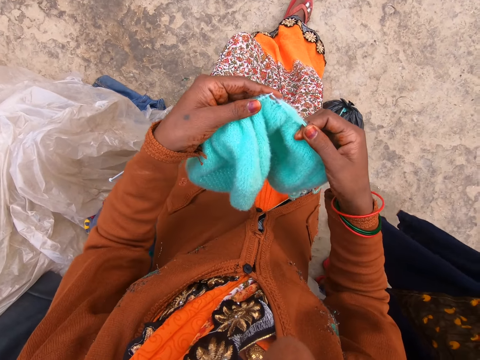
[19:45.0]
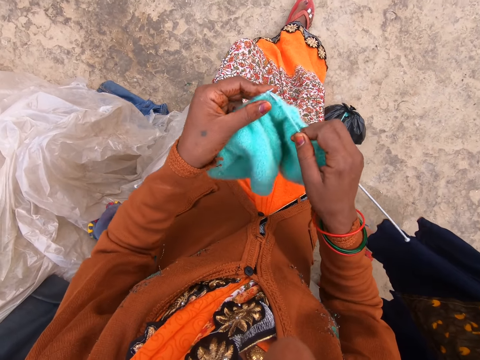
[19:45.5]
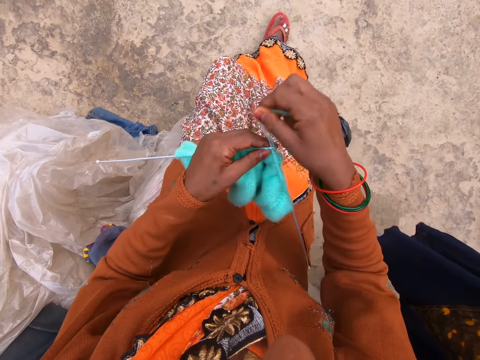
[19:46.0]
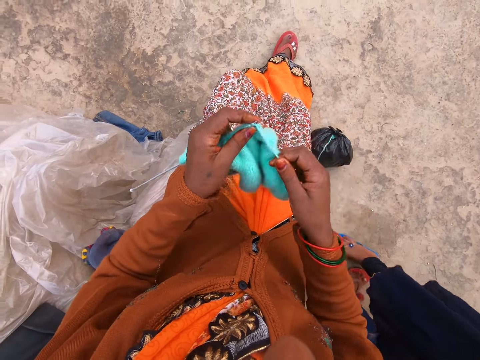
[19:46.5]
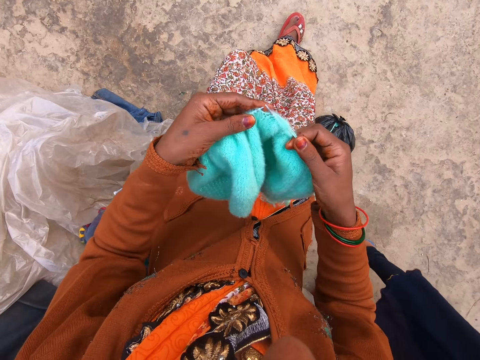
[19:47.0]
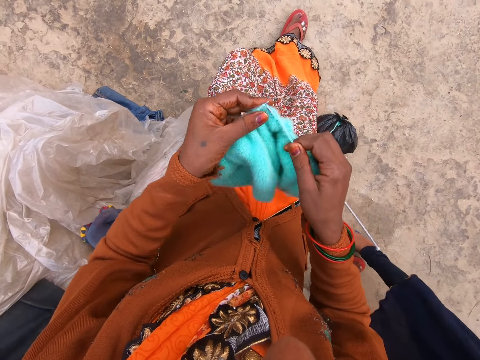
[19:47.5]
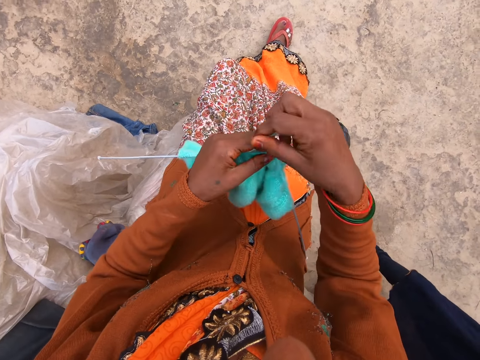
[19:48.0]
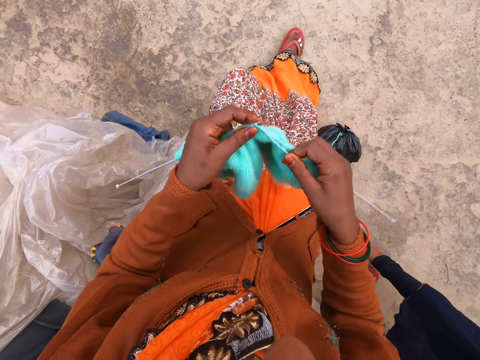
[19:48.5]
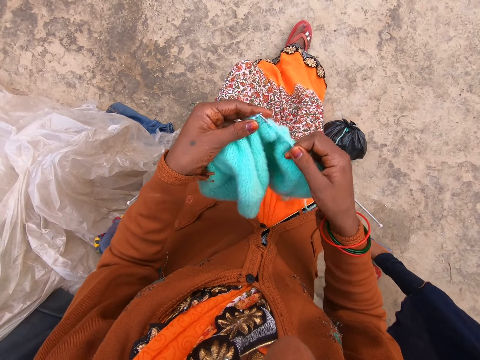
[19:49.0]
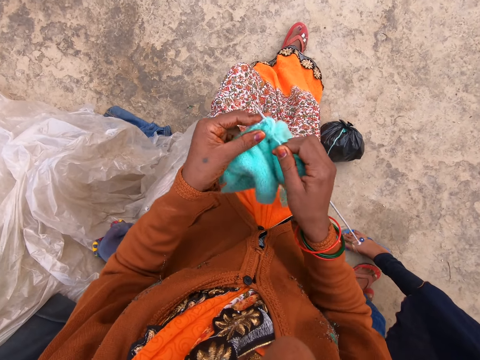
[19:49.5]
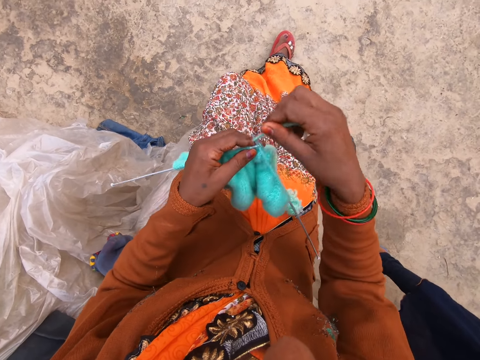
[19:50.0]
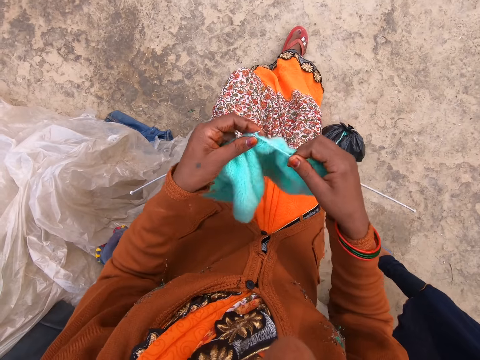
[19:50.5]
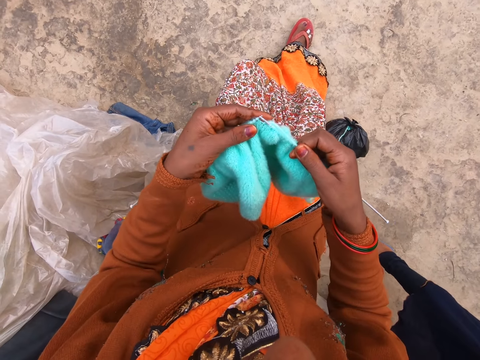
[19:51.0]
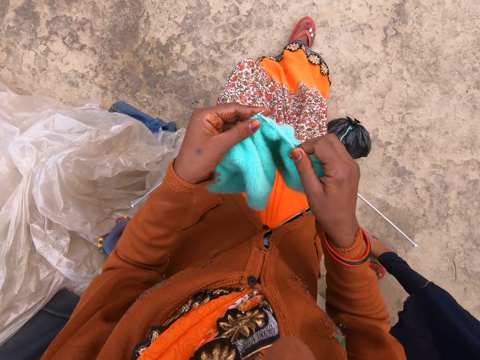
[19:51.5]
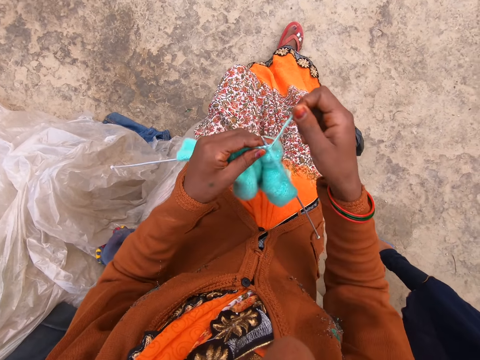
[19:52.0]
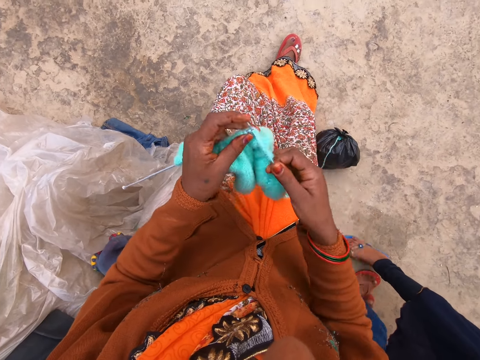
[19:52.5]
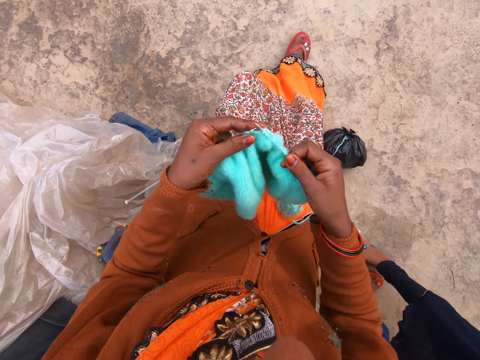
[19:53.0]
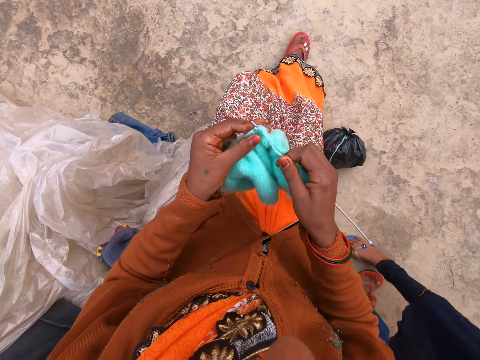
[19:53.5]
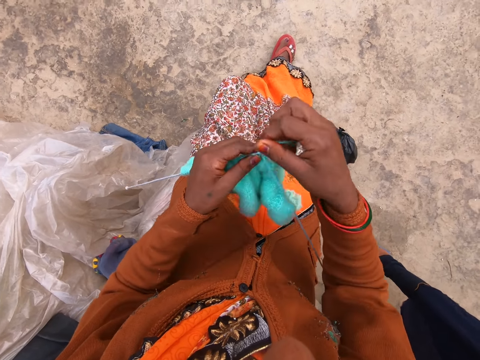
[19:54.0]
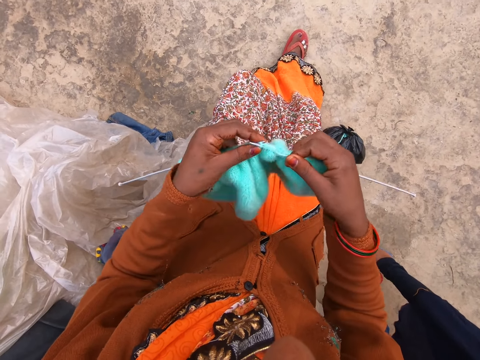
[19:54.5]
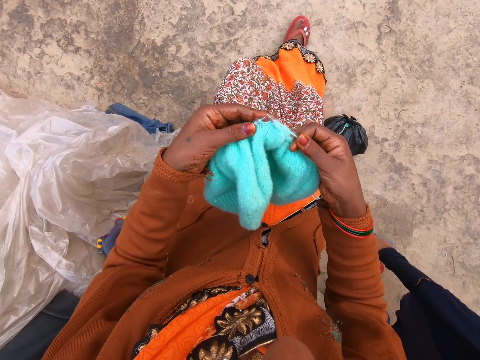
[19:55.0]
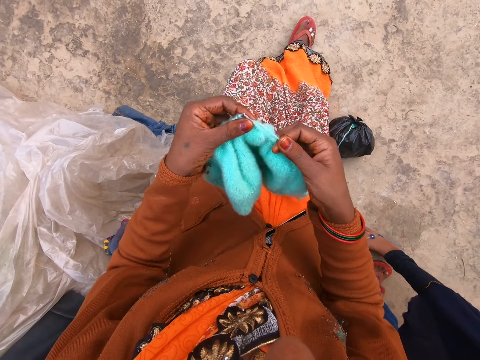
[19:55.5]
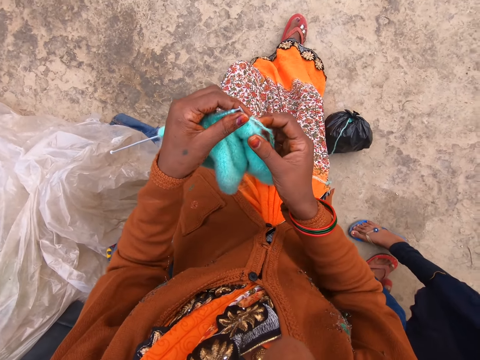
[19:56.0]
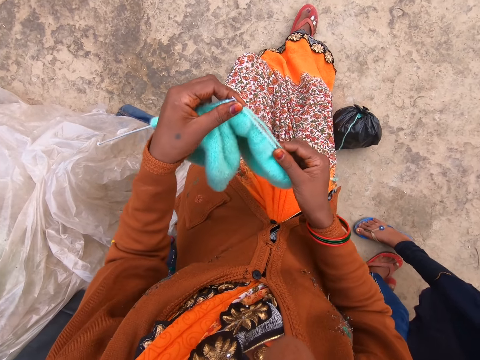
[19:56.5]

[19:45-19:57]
The camera wearer knits the yarn.

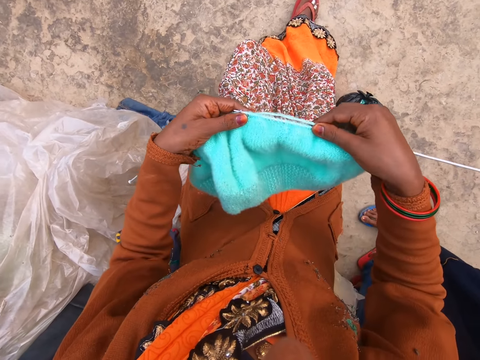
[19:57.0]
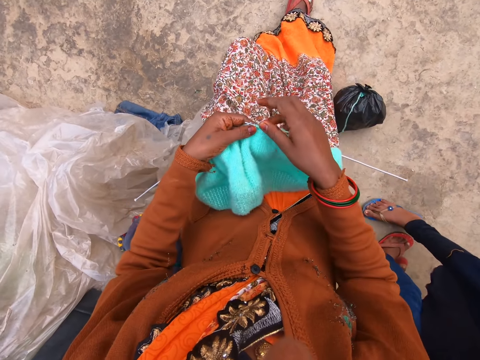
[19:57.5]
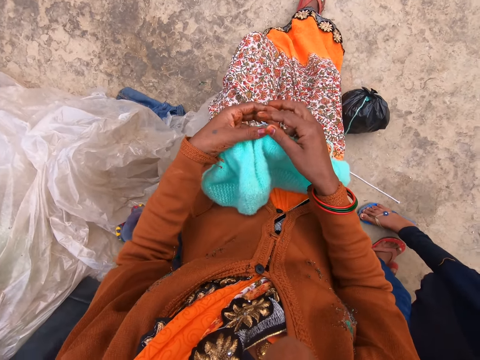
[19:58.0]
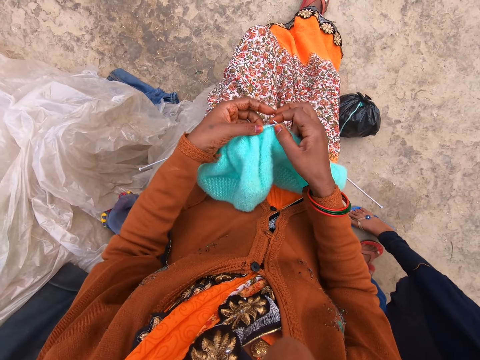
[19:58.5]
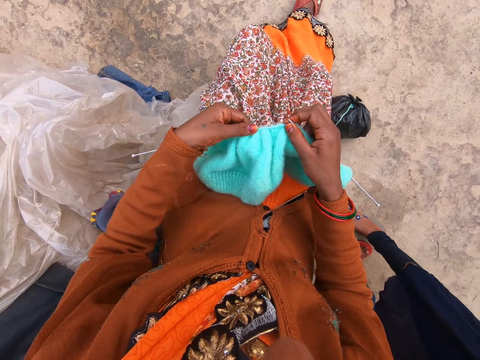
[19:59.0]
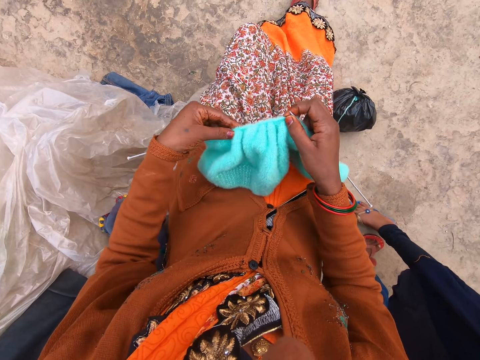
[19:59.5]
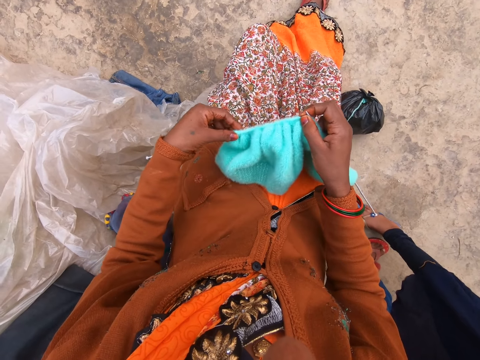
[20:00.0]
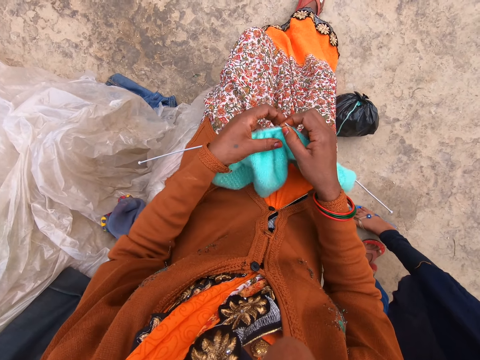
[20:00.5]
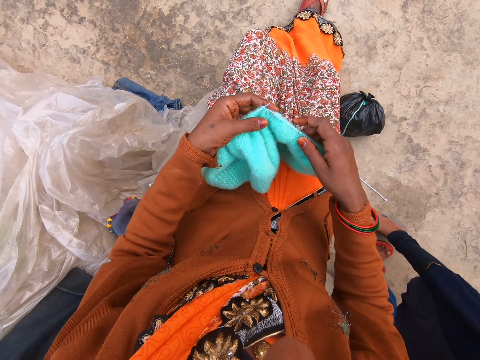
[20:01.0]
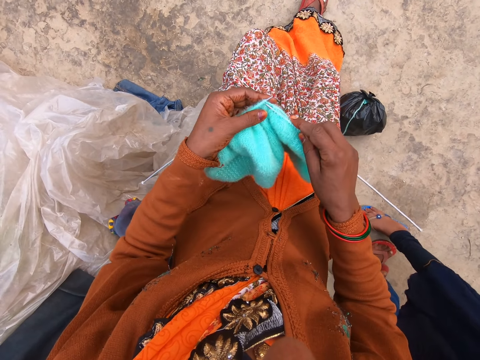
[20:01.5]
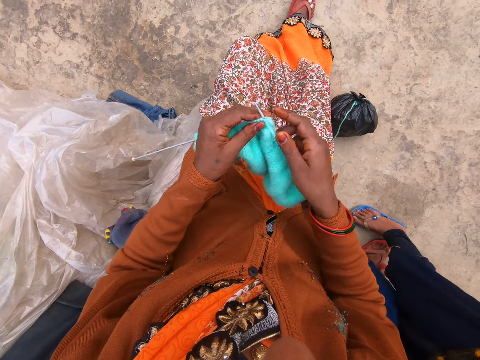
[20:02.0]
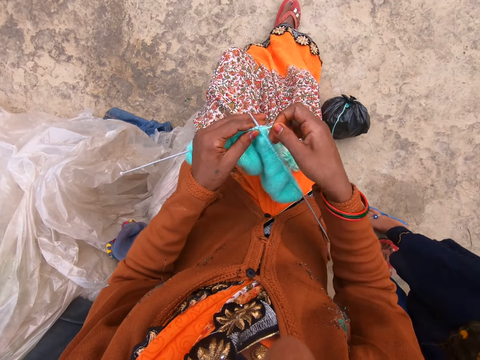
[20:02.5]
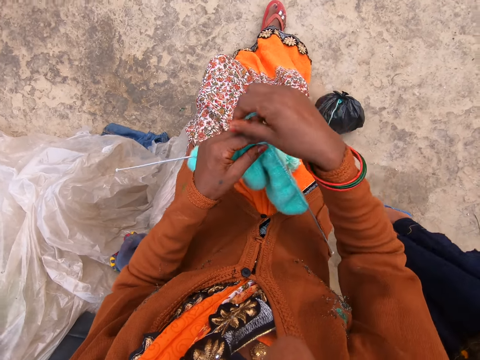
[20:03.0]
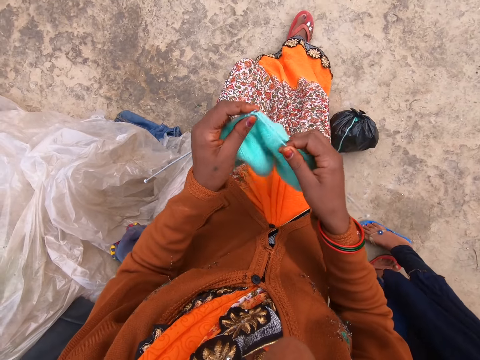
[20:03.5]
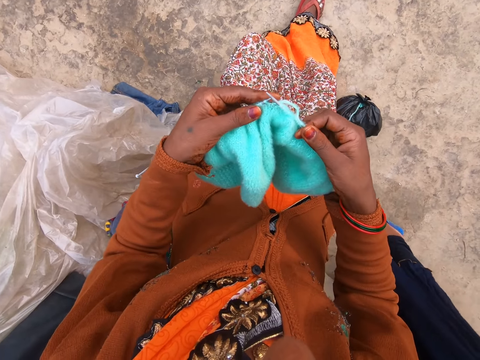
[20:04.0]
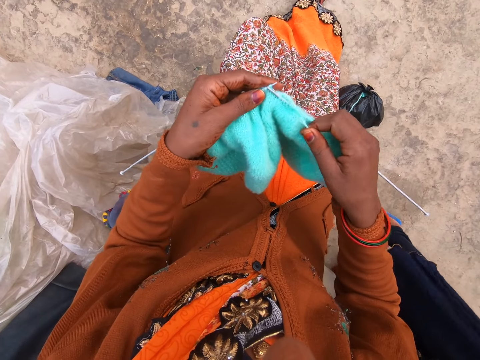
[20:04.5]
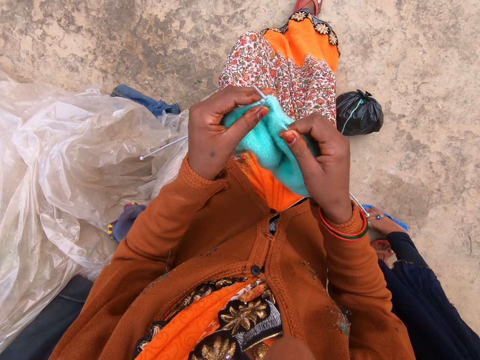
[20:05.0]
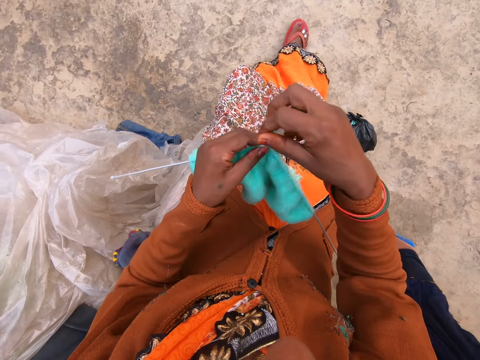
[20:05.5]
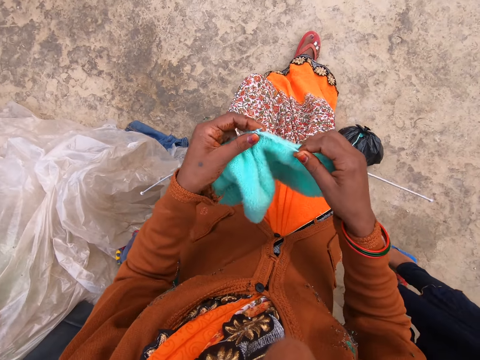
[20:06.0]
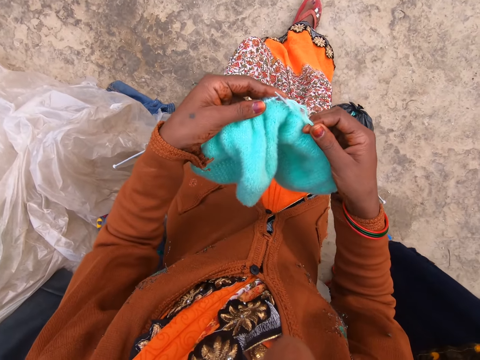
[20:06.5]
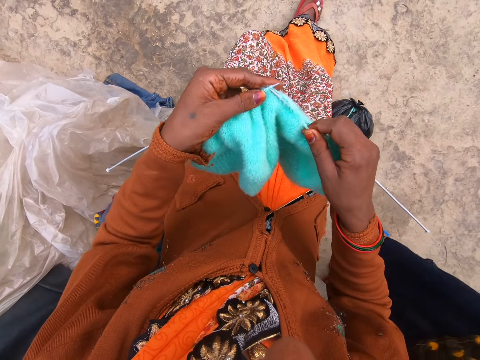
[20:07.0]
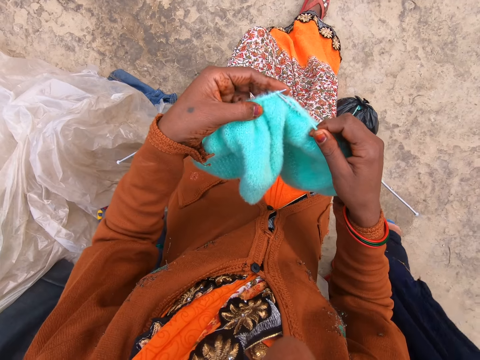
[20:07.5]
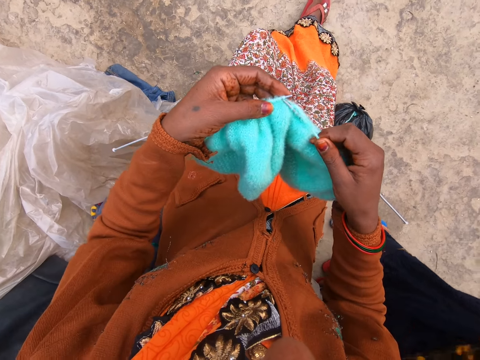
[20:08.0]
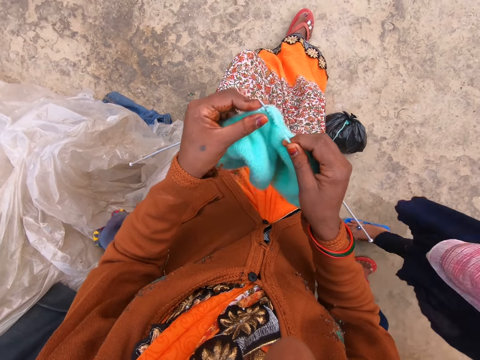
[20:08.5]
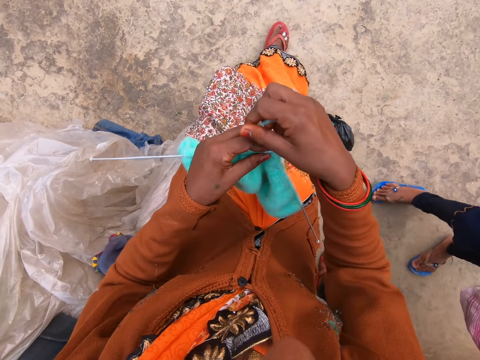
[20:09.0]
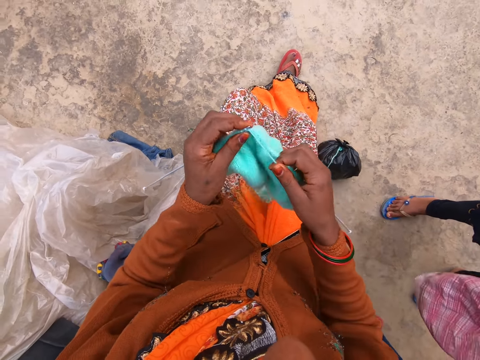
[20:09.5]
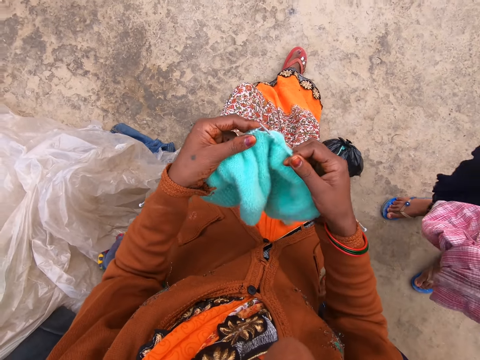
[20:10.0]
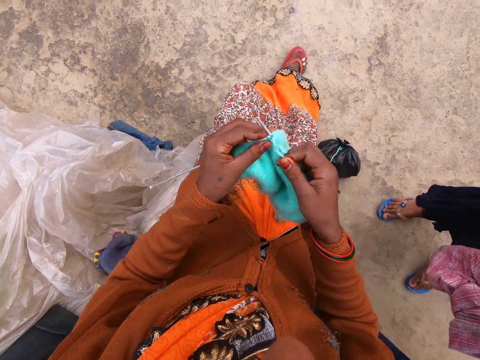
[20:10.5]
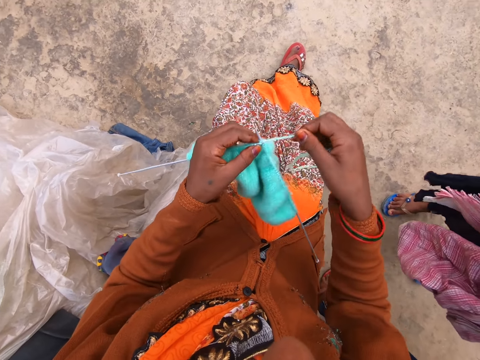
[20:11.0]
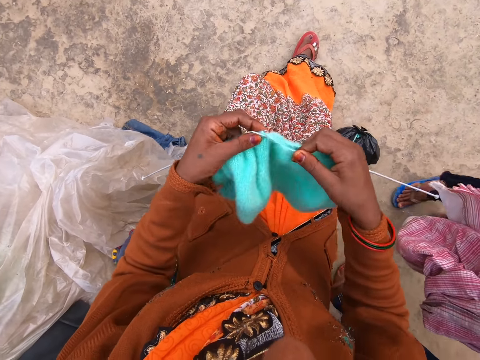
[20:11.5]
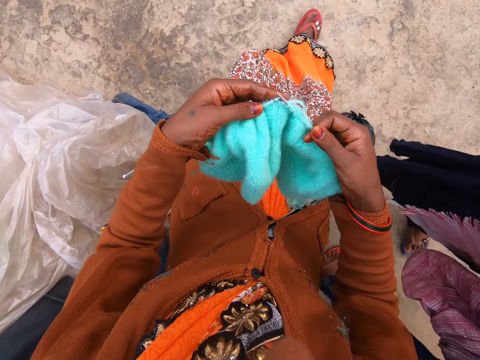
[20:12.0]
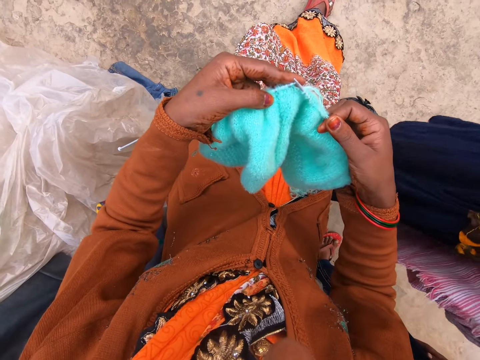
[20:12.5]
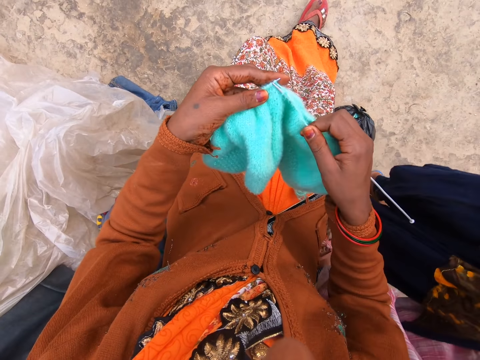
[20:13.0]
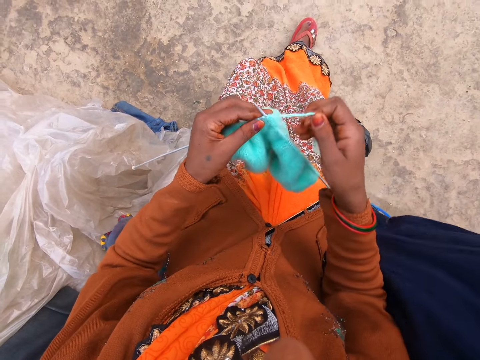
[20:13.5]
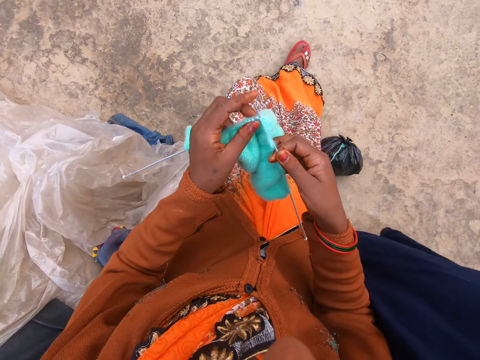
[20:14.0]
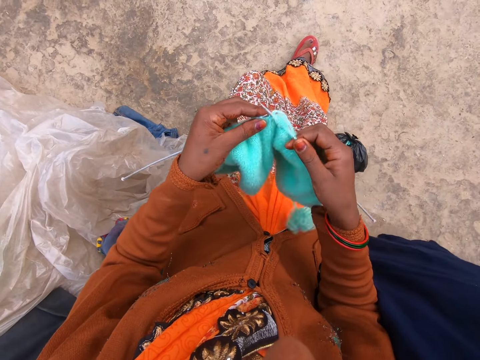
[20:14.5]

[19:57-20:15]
The camera wearer adjusts the fabric. They knit the yarn. They talk on the phone.
